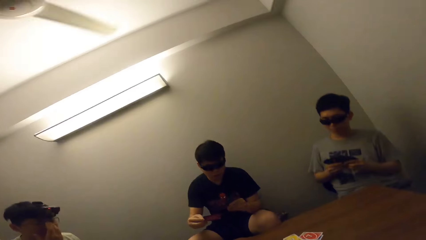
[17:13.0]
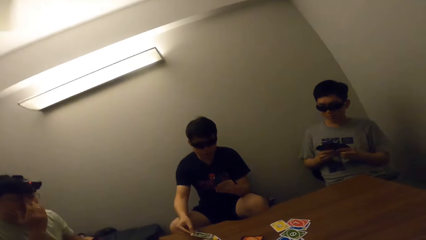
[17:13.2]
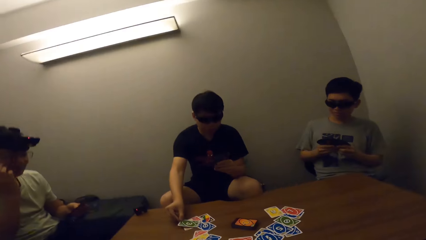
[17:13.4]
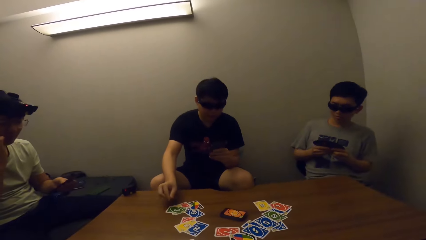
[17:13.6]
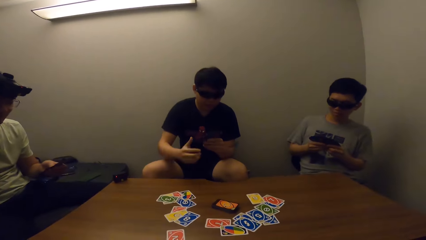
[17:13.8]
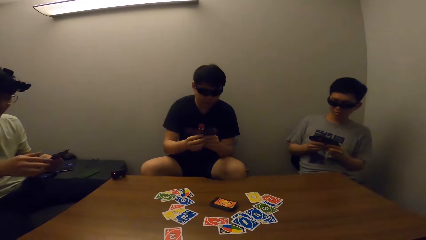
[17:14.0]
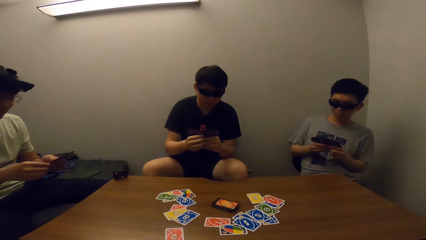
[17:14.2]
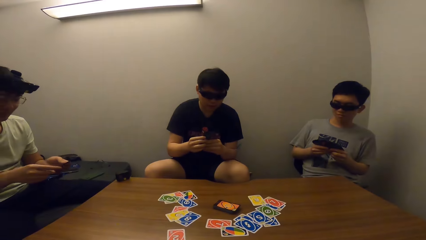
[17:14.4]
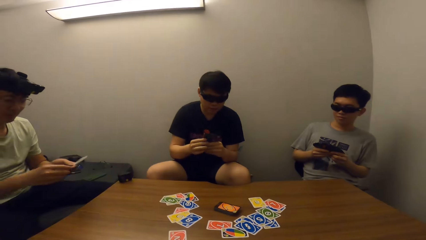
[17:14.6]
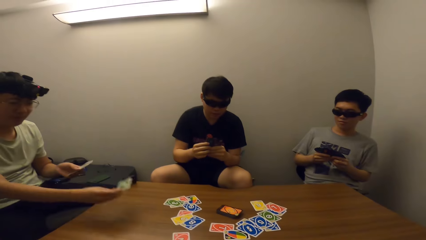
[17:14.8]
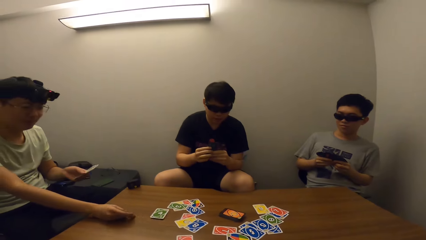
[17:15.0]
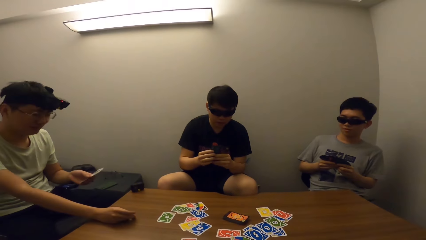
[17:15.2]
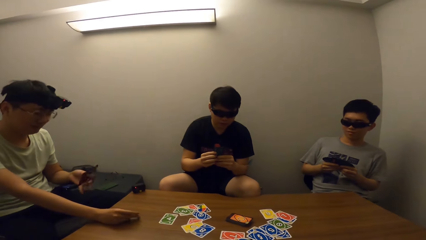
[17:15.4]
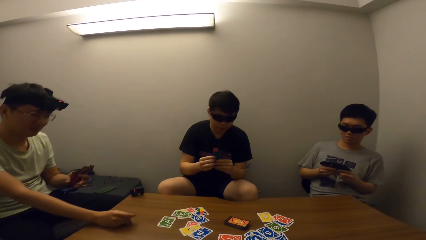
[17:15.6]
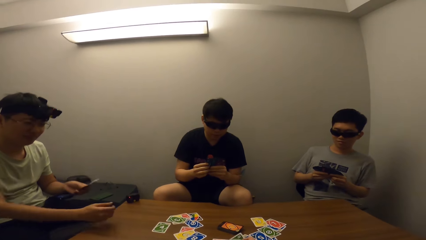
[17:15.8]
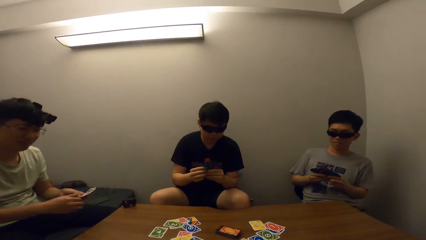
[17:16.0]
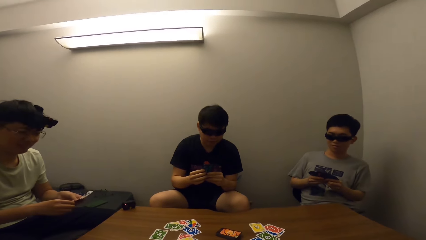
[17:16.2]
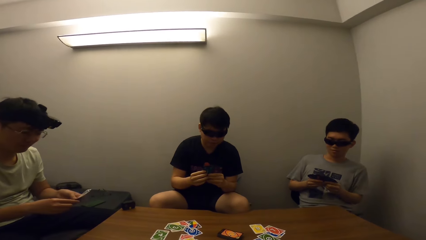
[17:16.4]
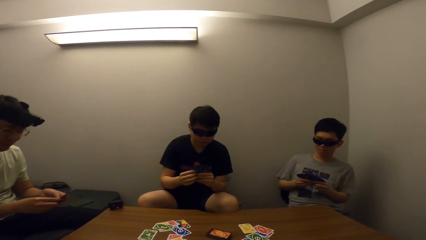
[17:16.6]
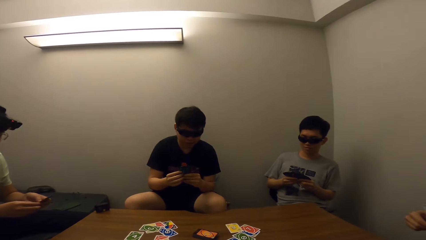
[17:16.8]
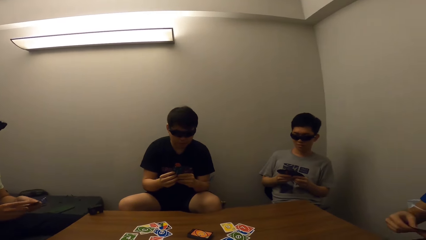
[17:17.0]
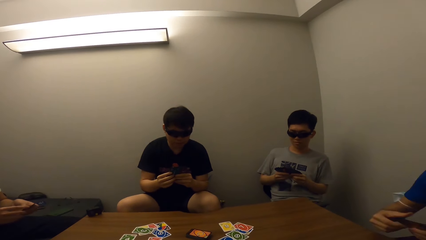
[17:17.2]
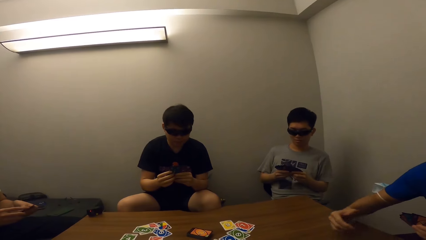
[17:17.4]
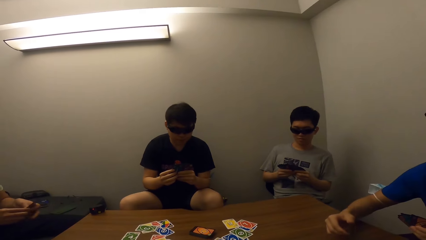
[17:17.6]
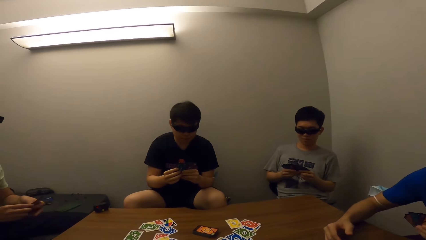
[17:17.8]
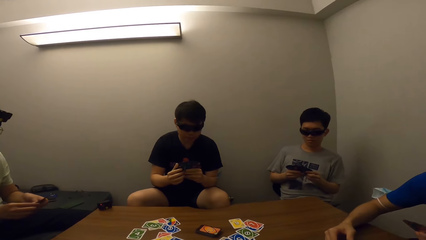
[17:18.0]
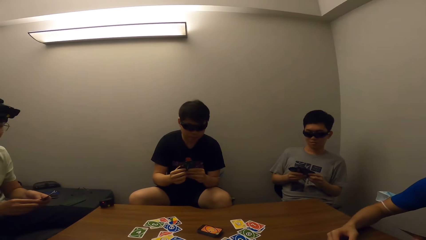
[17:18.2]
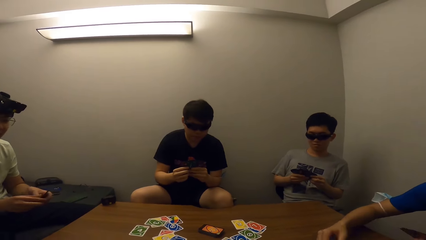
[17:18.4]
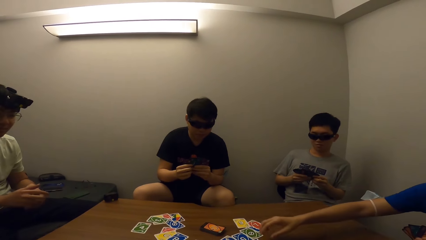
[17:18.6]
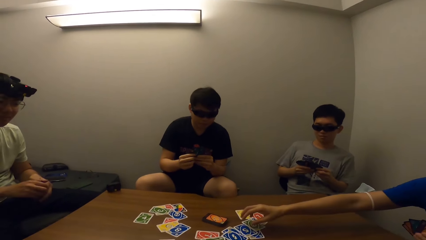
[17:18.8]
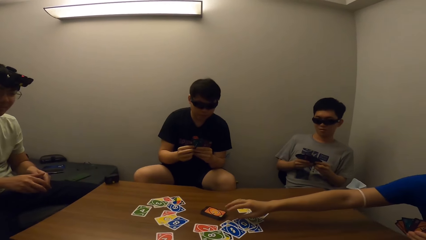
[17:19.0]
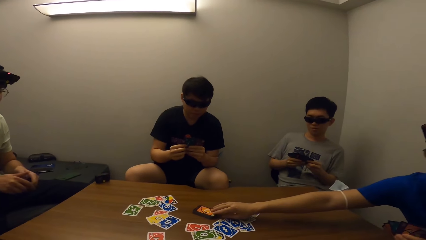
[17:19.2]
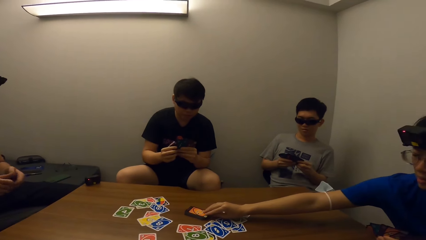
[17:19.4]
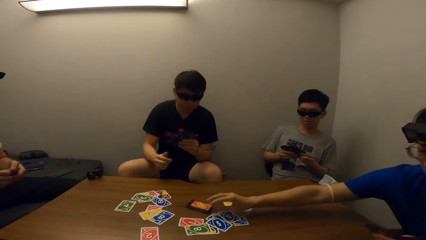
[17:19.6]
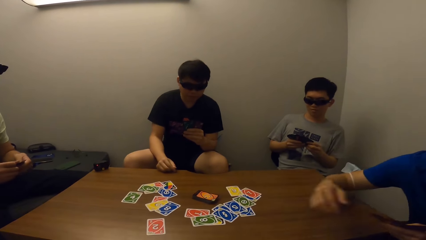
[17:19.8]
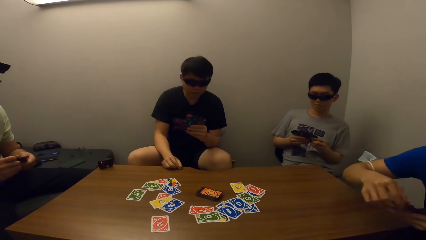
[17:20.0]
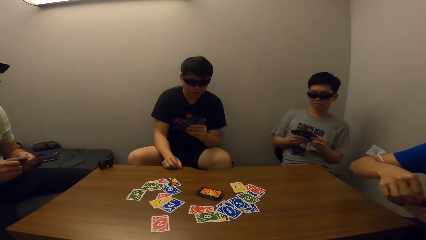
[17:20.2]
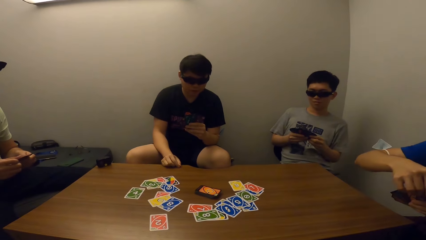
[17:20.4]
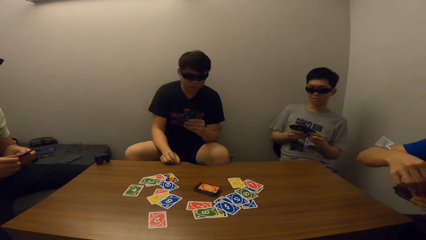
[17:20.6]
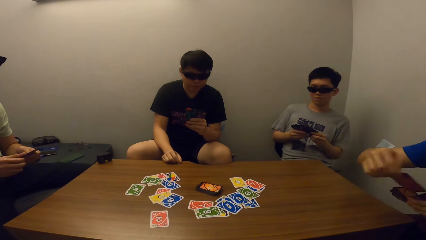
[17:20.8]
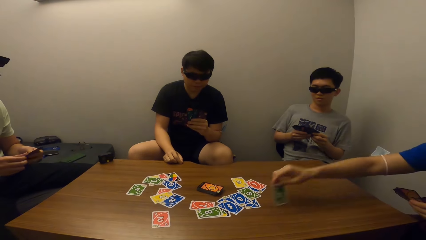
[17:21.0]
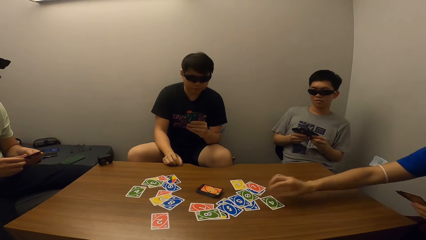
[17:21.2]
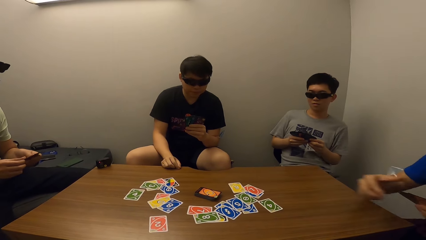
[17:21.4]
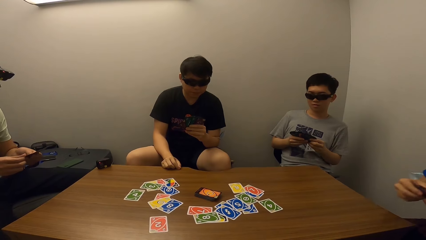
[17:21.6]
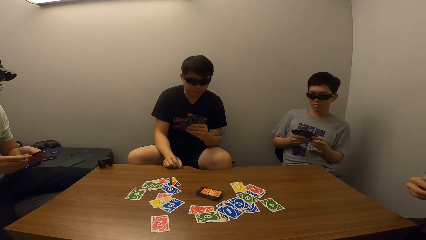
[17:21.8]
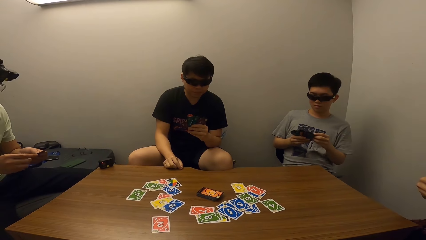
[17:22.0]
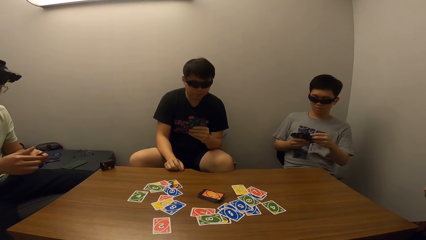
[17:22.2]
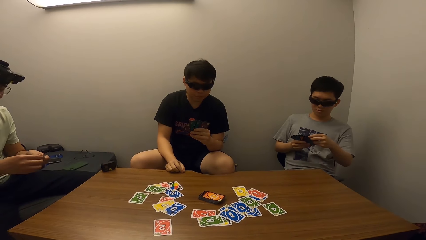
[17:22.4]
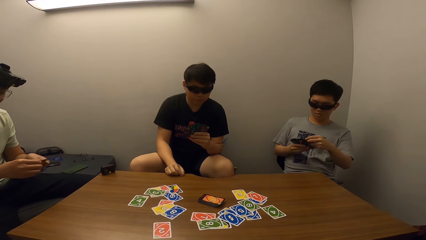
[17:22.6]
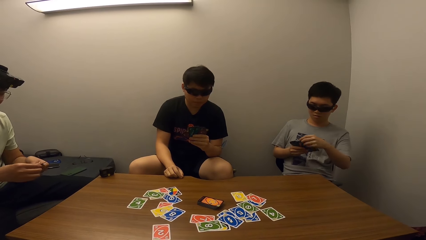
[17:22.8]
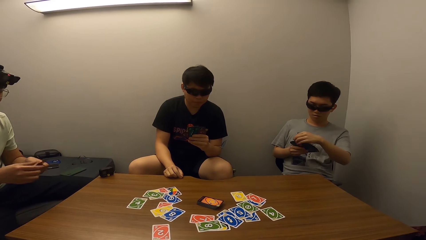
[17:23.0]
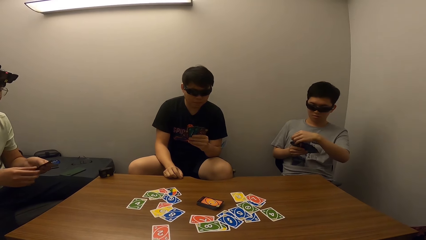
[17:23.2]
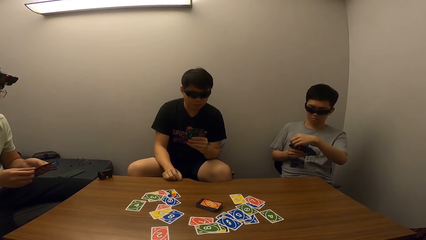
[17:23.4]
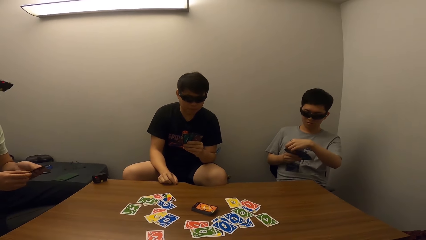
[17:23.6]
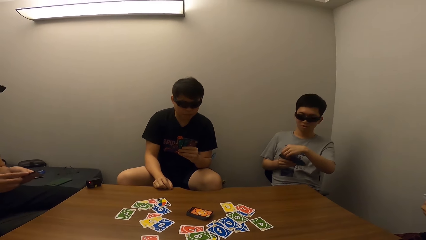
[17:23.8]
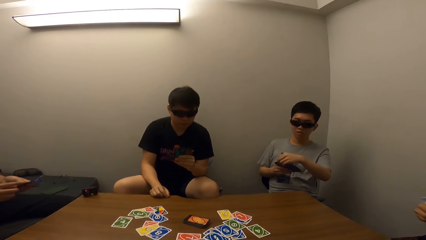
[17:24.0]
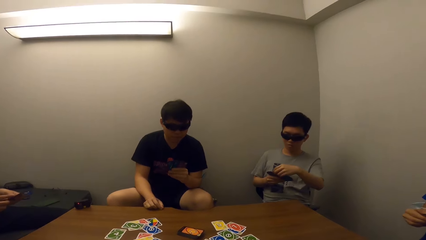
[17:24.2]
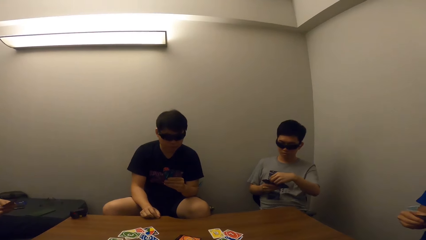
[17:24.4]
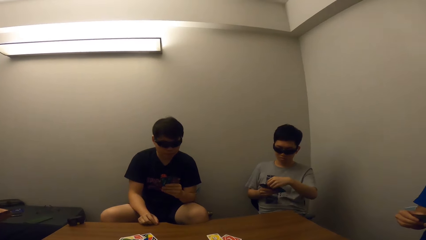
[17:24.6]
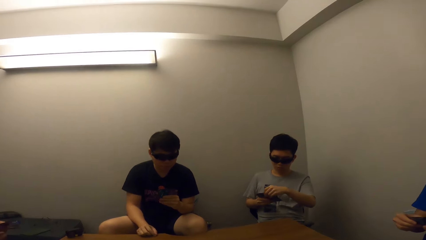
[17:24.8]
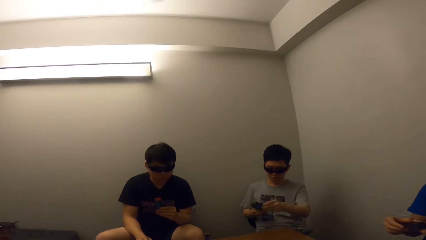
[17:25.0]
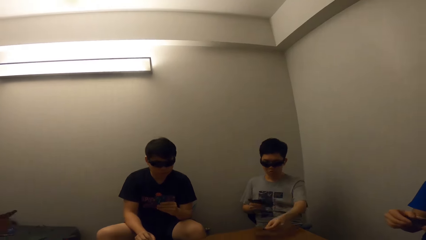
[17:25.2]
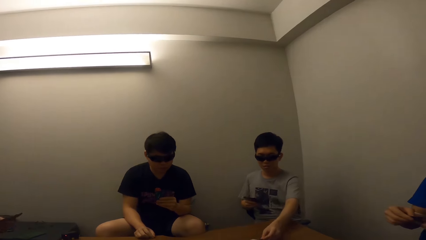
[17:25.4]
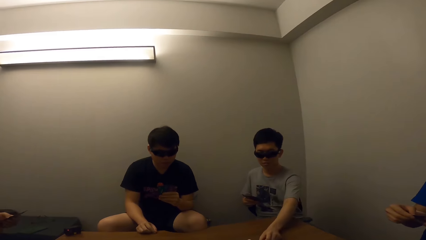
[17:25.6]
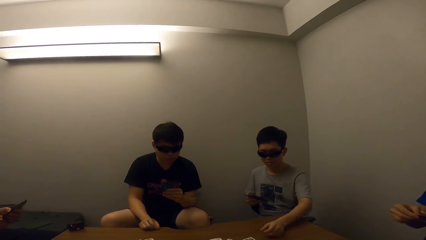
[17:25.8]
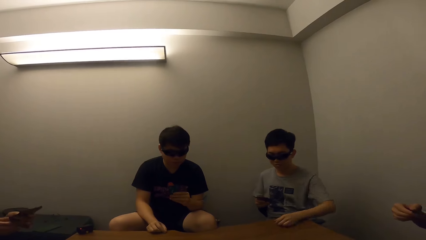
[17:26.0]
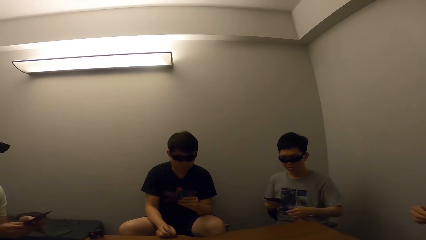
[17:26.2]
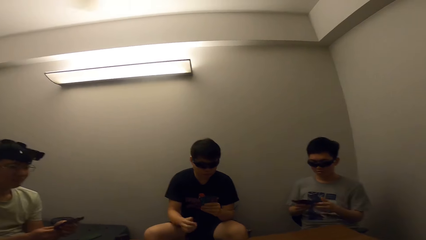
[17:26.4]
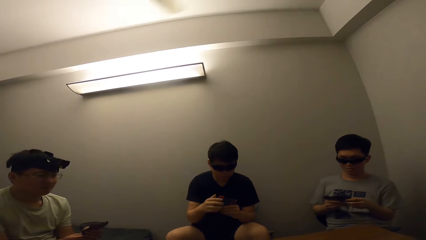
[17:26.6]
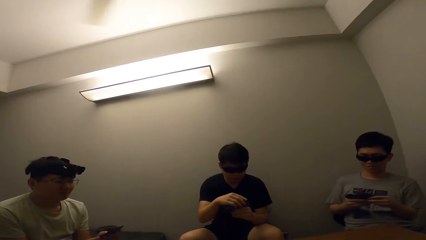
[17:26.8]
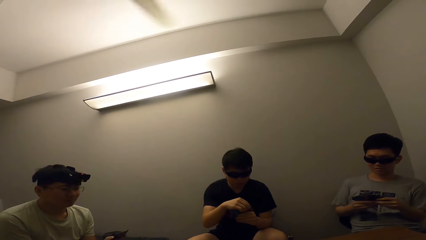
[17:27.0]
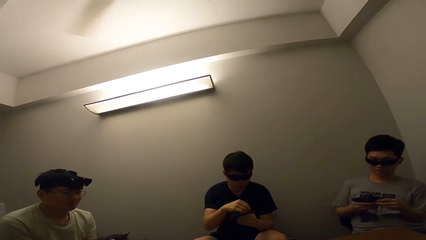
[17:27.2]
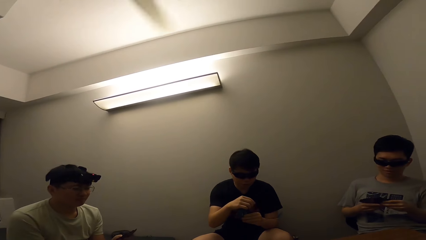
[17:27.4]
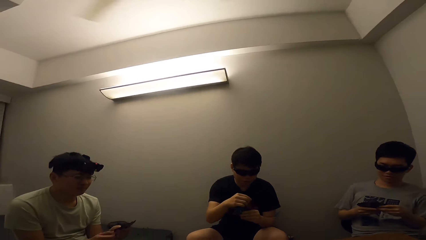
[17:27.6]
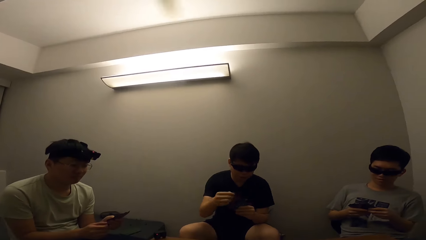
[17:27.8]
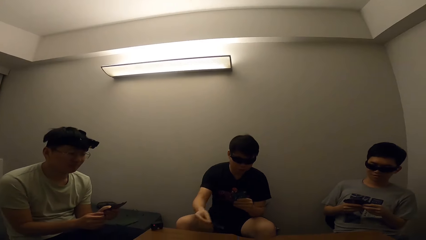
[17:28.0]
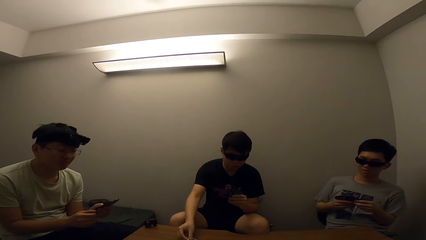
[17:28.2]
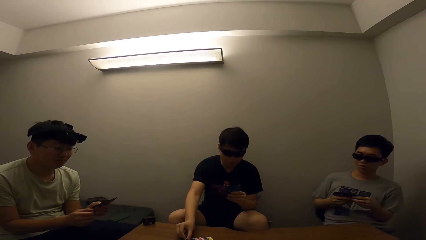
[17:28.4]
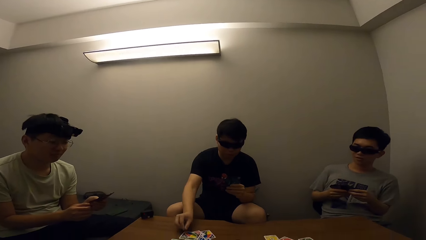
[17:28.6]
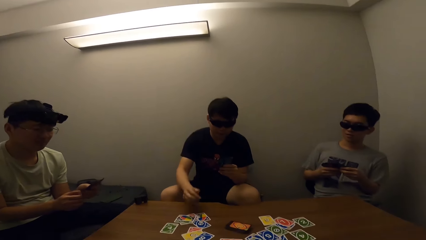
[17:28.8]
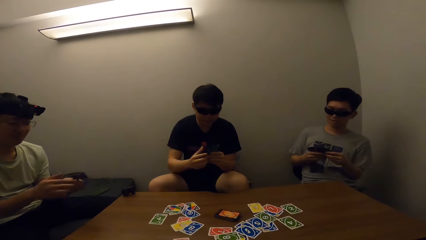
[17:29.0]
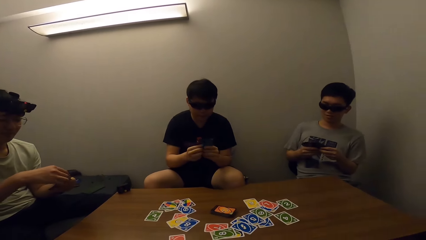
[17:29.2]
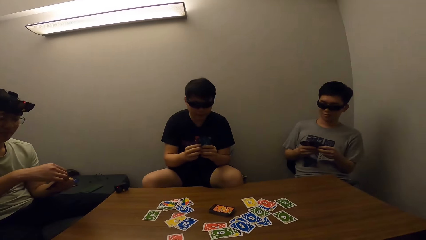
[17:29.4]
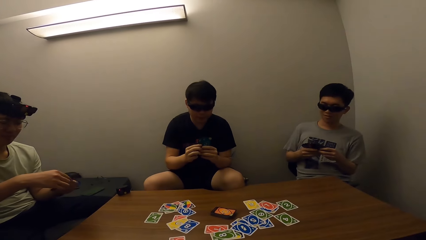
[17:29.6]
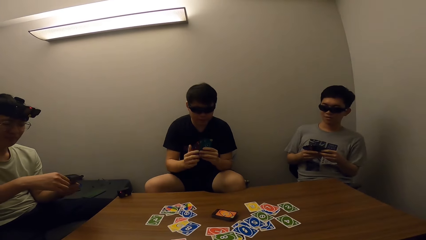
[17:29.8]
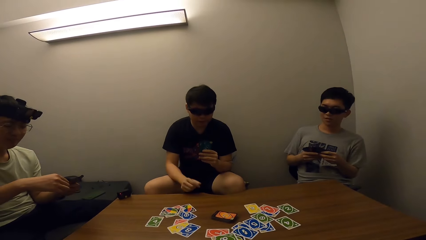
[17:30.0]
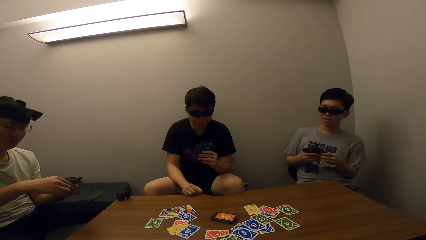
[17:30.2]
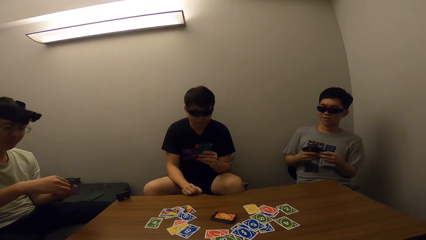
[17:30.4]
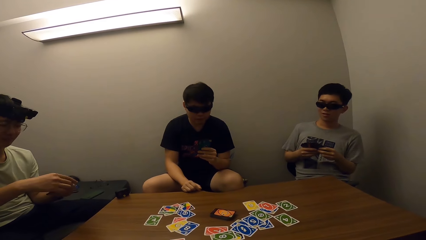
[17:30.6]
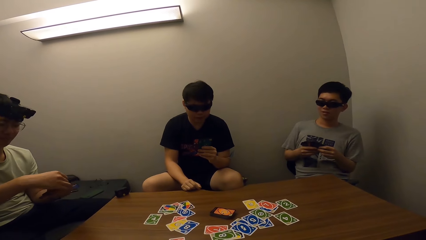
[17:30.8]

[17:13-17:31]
The camera wearer stares at a man. The man drops a card on the table. Another man drops a card on the table. The camera wearer stares at the first man. A third man picks a card from the table. The camera wearer stares at the first man. The third man places cards on the table. The camera wearer stares at the first man. A fourth man drops a card on the table. The camera wearer stares at the light. The first man drops a card on the table. The camera wearer stares at the first man. They stare at the table.
